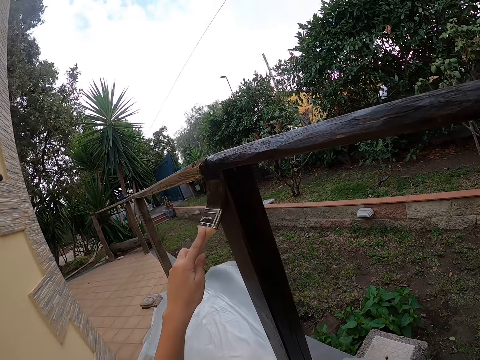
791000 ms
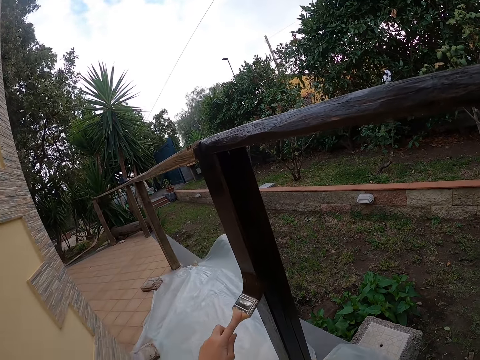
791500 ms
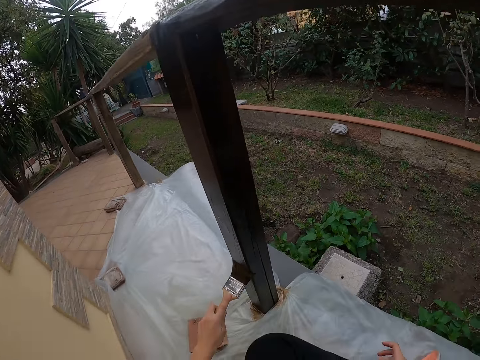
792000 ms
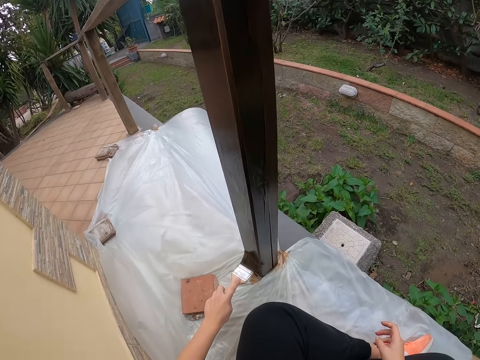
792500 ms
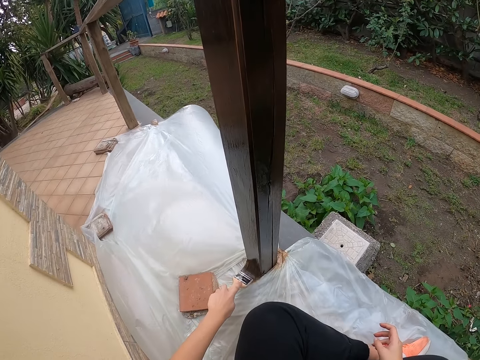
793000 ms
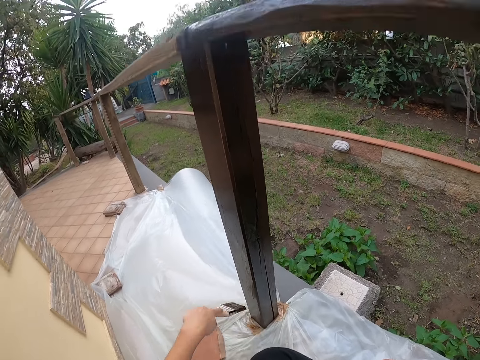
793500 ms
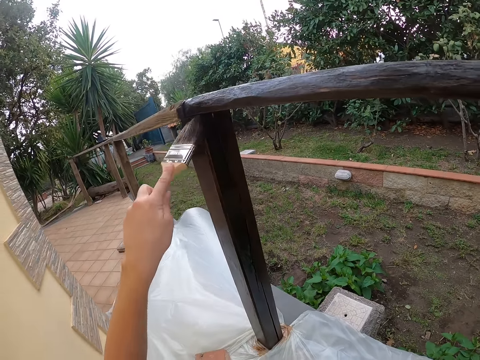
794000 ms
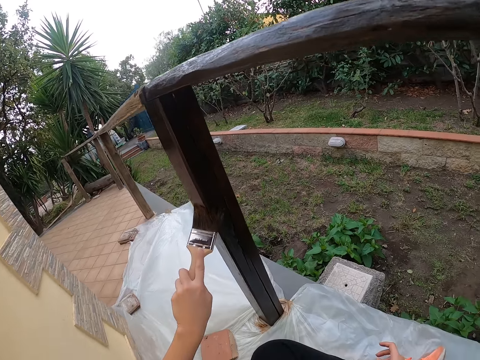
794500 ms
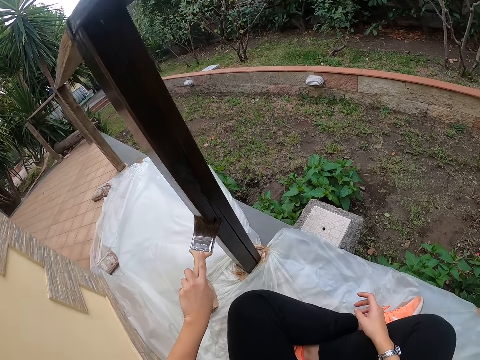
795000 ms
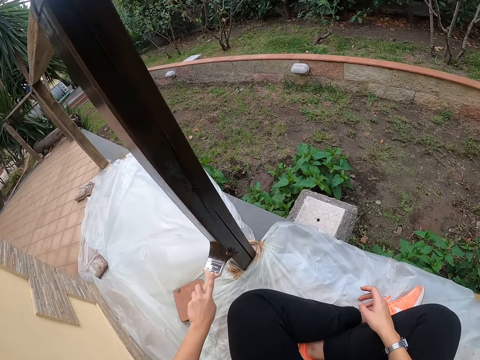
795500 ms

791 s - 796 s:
The camera wearer paints the balcony with the paint brush.

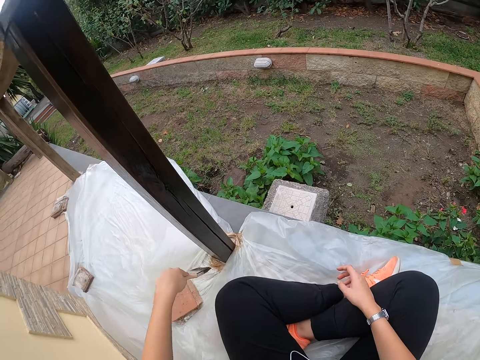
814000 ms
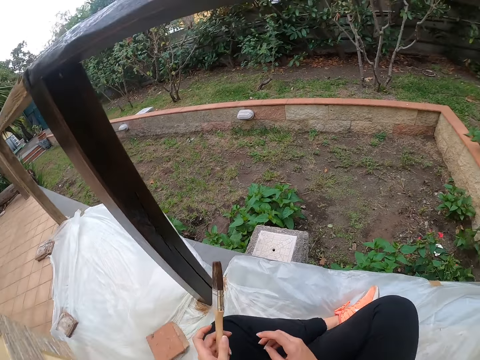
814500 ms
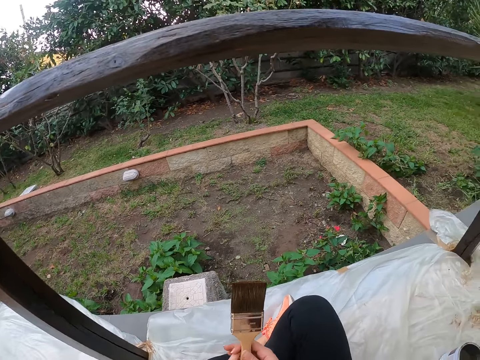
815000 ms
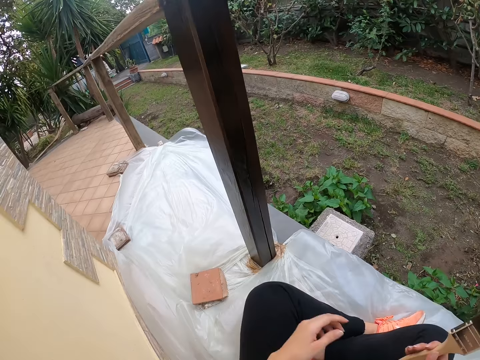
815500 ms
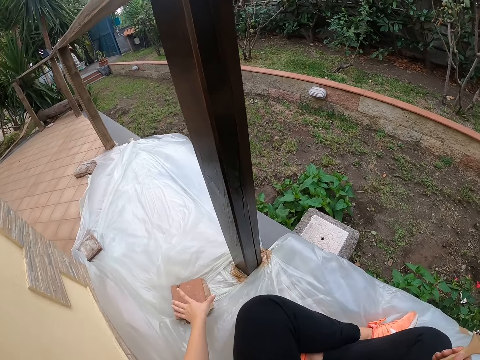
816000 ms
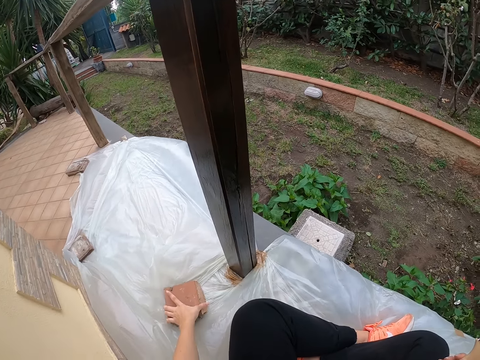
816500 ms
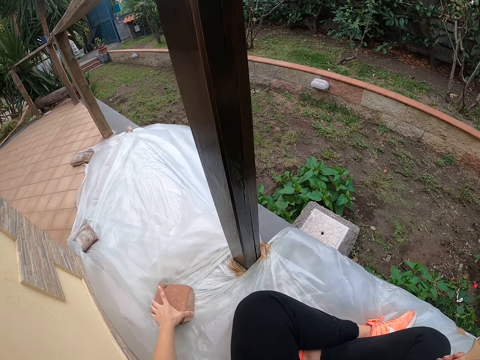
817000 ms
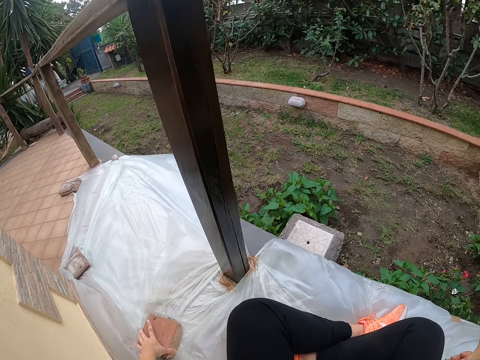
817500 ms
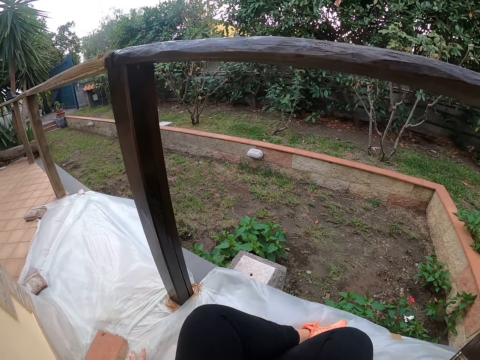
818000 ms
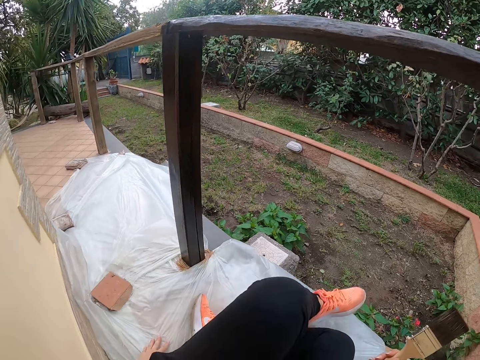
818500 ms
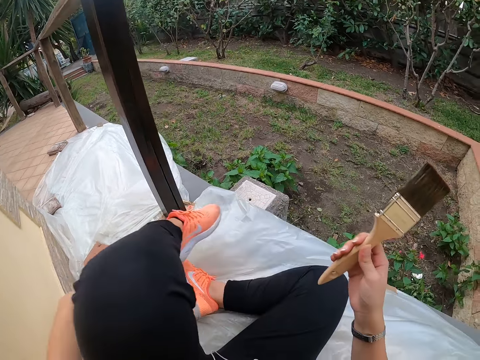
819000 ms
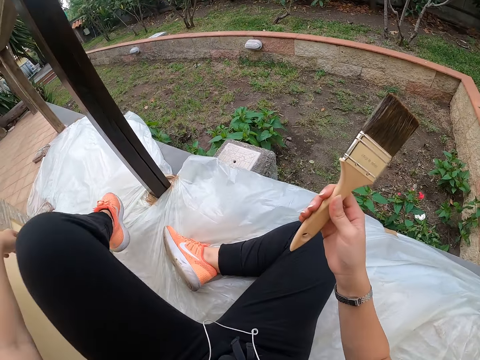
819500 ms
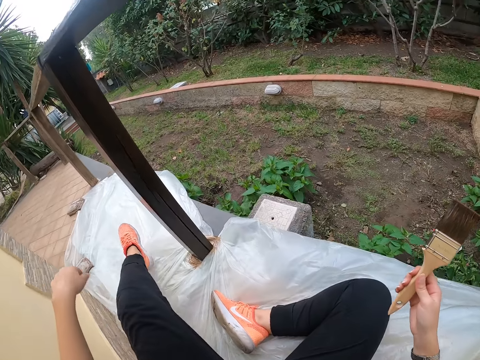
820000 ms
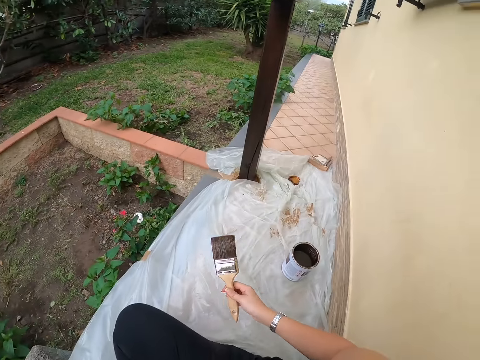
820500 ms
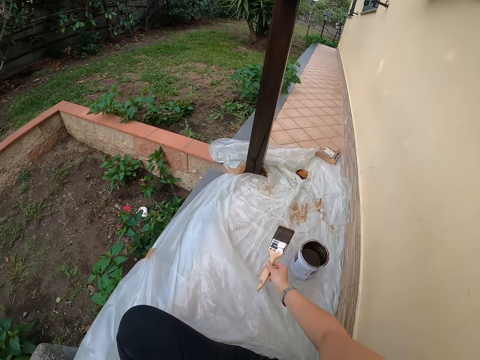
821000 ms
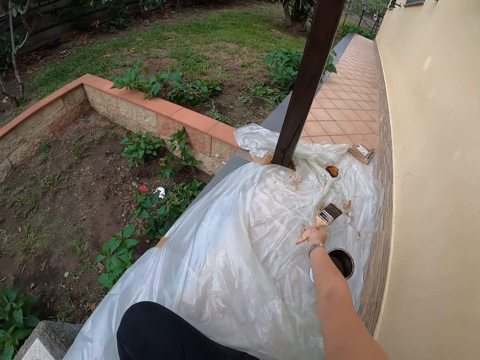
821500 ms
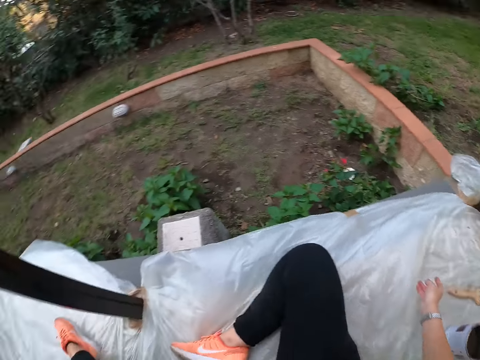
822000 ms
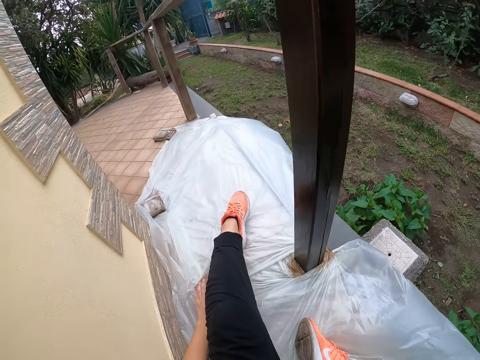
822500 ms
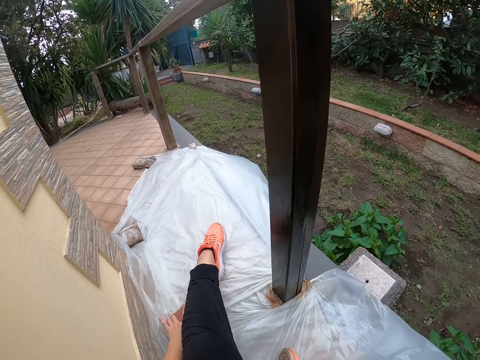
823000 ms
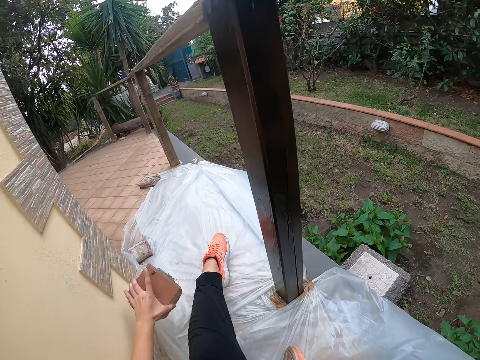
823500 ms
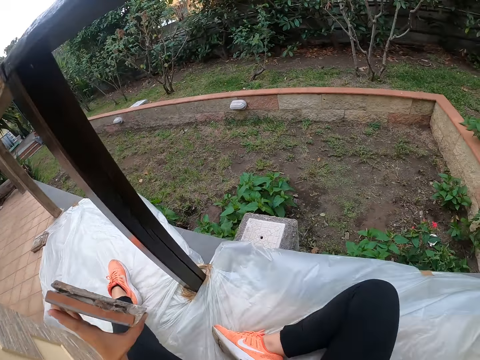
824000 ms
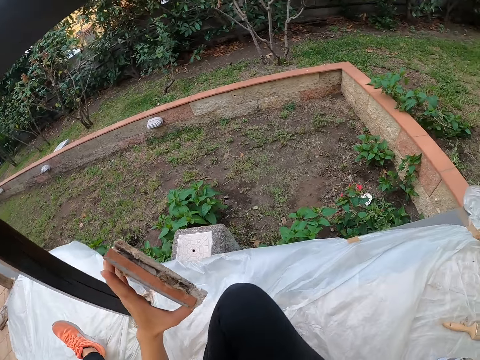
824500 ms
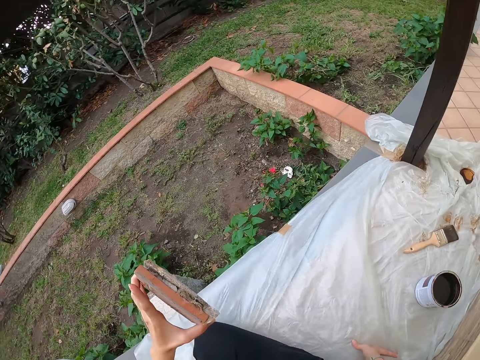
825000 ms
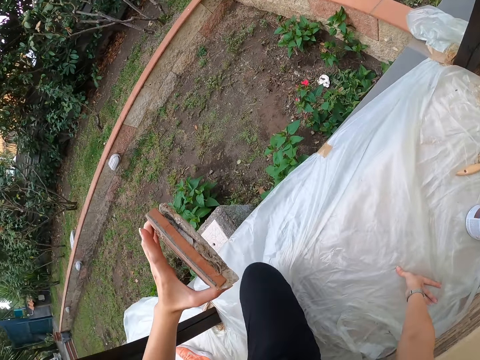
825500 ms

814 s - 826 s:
The camera wearer stops painting the wood. She changes handling of the paint brush to the right hand. She moves a stone on the nylon on the floor. She adjusts her sitting position. She stretches her right leg. She drops the brush on the nylon with her left hand. She picks up the stone from the nylon on the floor.

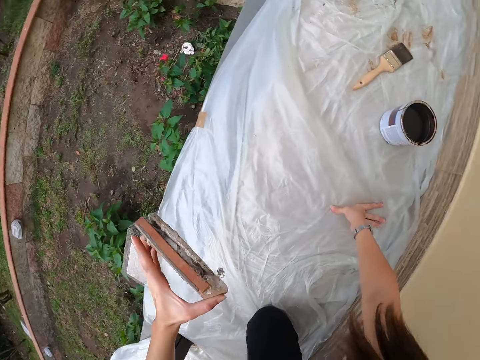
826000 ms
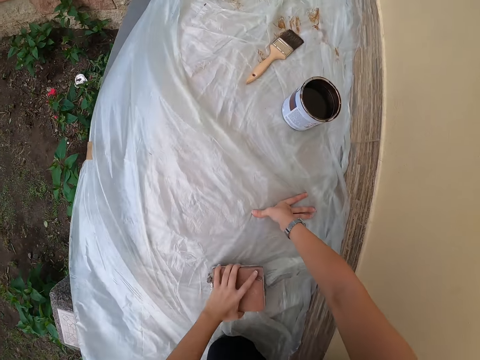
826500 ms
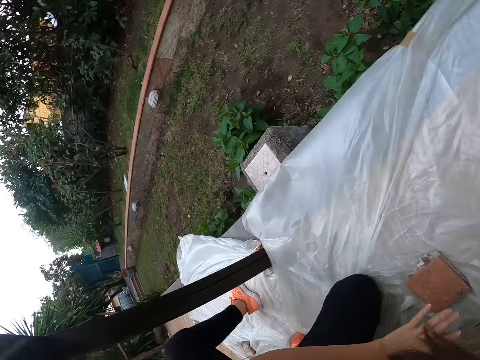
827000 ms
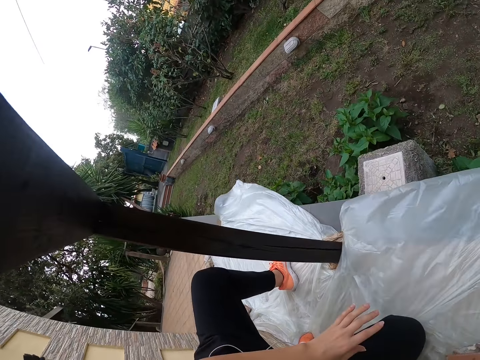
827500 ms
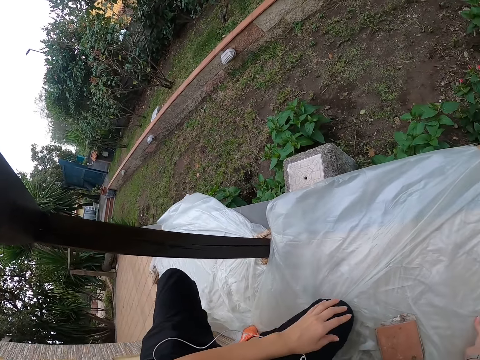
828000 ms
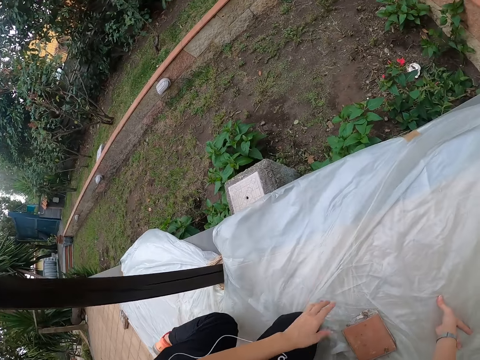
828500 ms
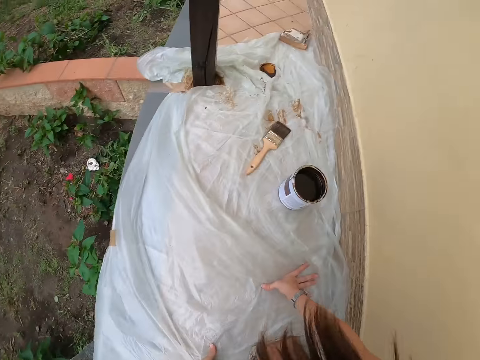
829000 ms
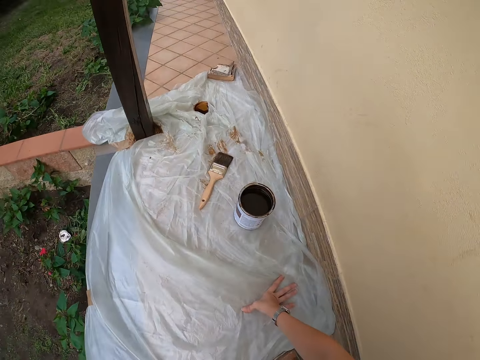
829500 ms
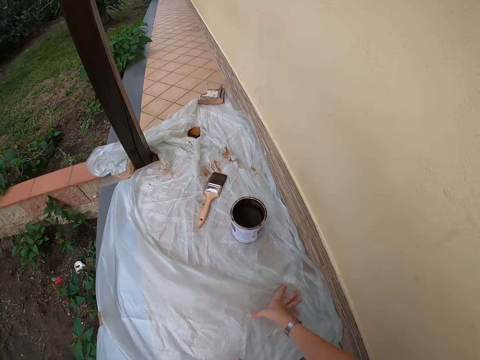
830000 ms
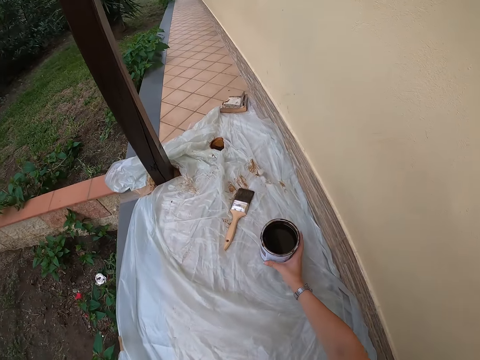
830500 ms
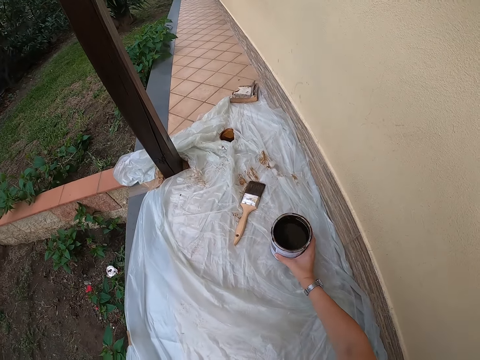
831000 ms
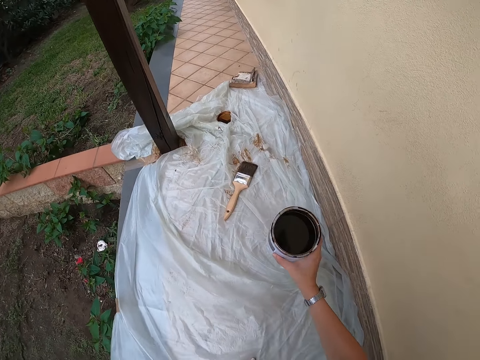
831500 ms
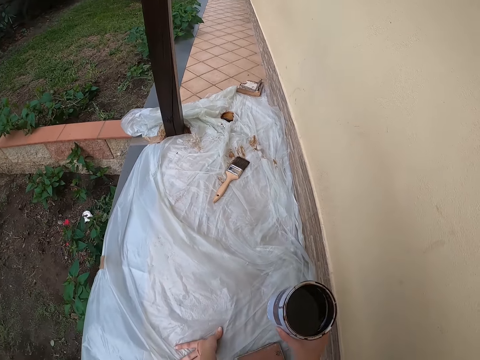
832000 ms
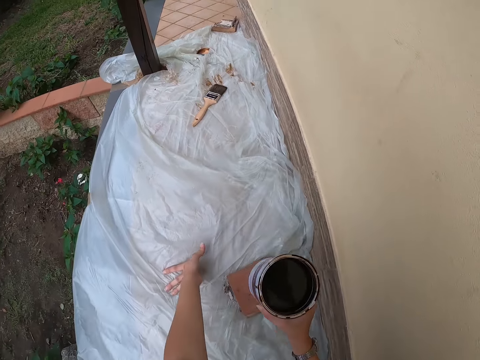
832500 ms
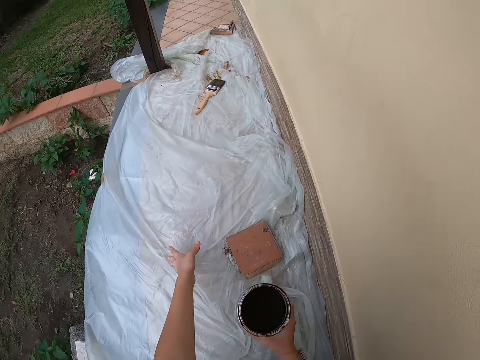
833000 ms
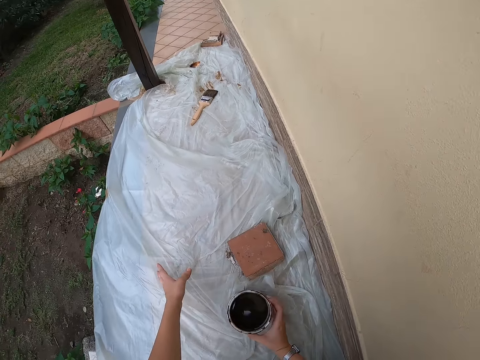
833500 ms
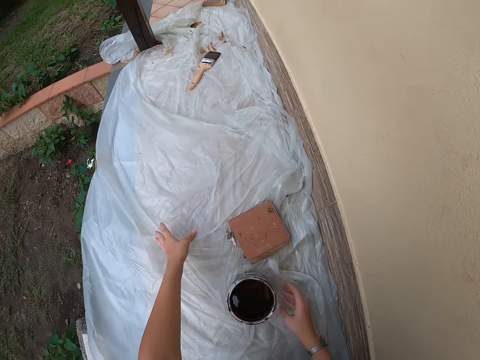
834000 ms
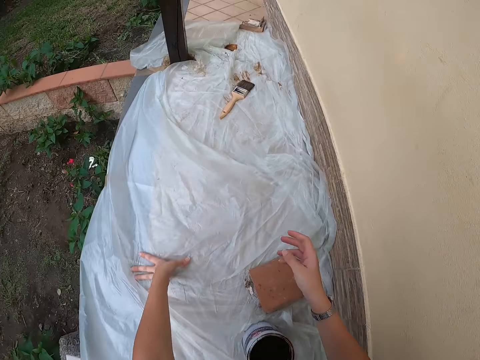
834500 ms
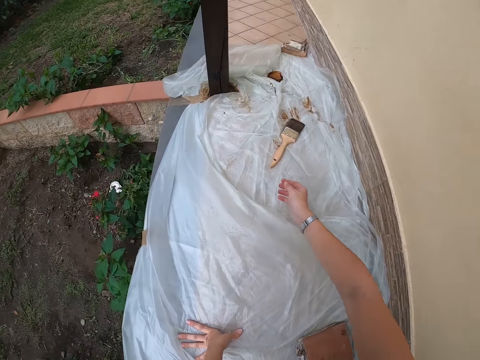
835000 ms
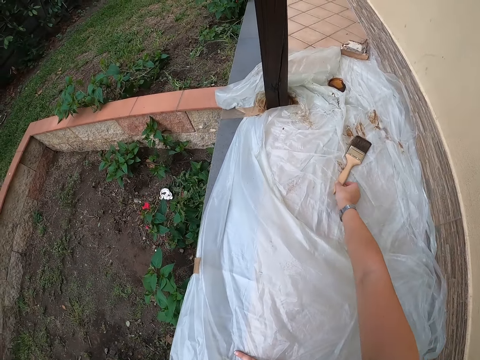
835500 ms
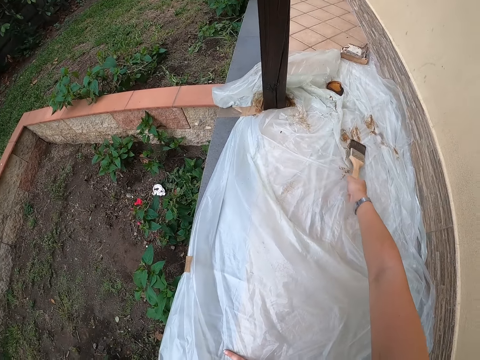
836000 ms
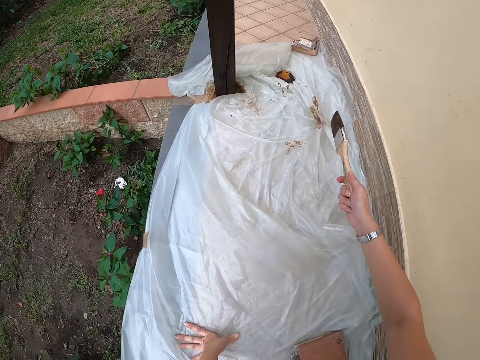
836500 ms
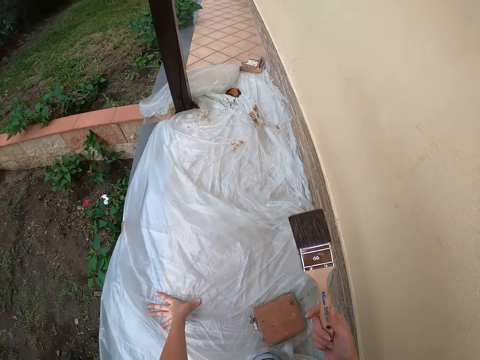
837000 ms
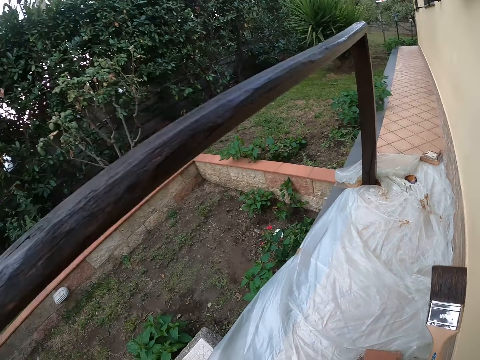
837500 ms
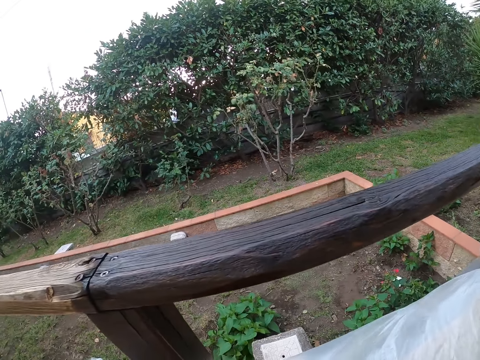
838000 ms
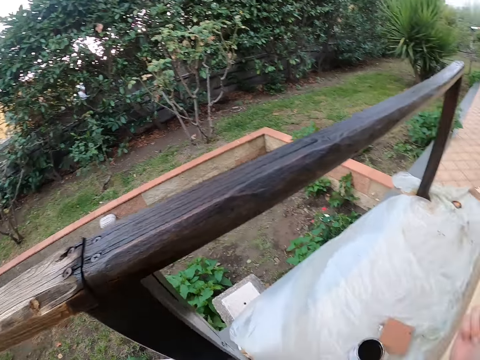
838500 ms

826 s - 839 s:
The camera wearer drops the stone on the nylon on the floor. She goes on her knees. She picks up the paint can from the nylon on the floor. She drops the paint can on the nylon on the floor. She picks up the paint brush from the nylon on the floor.
